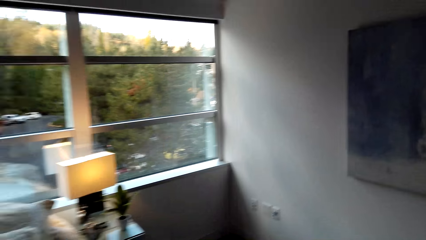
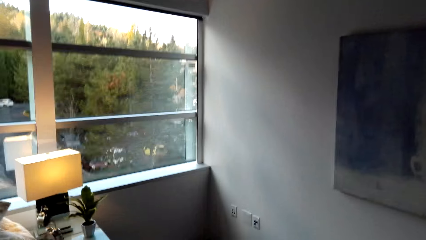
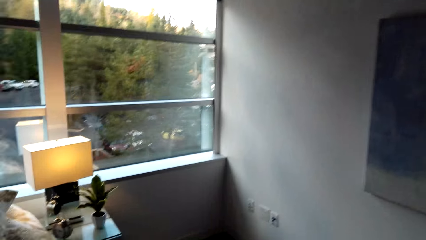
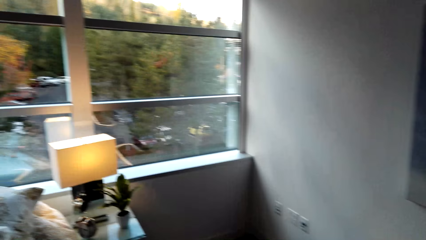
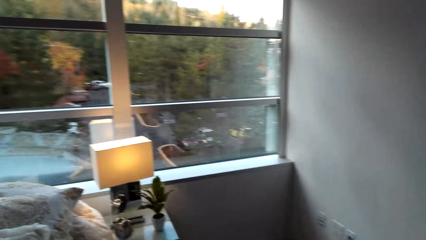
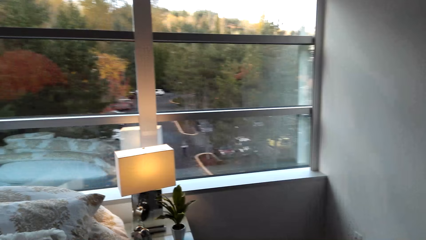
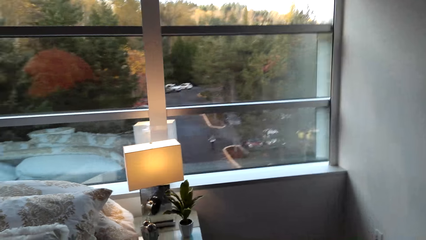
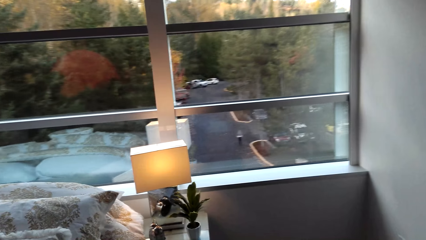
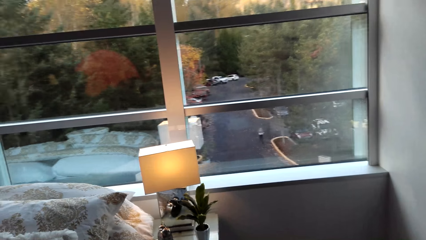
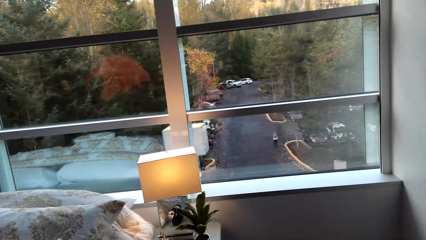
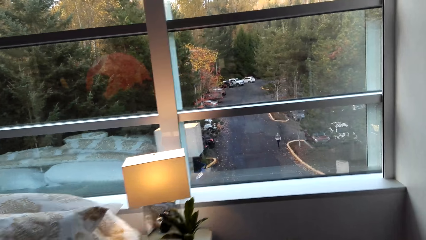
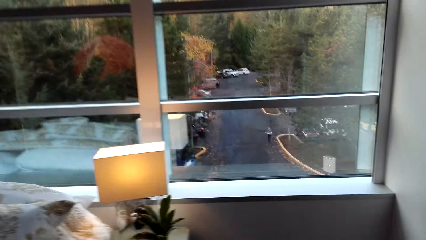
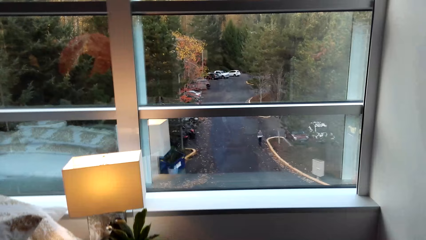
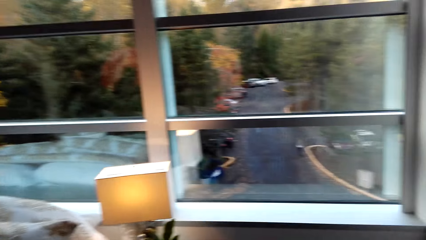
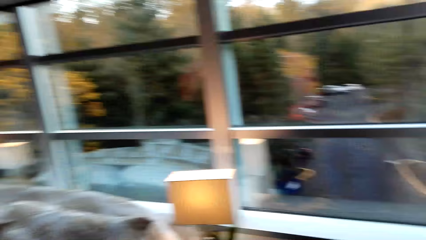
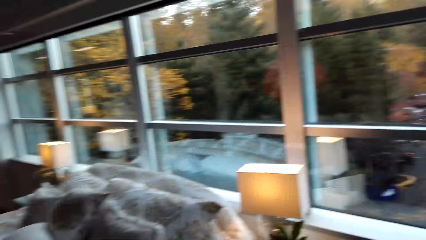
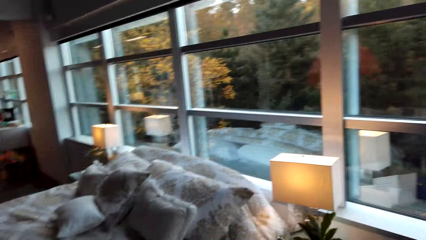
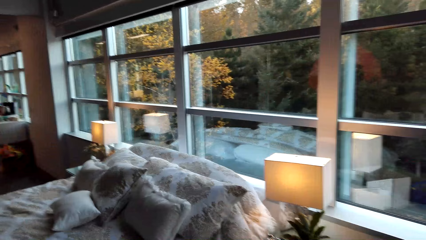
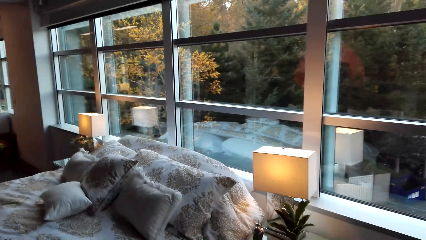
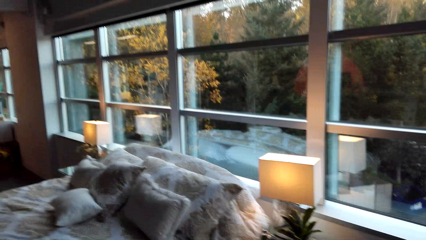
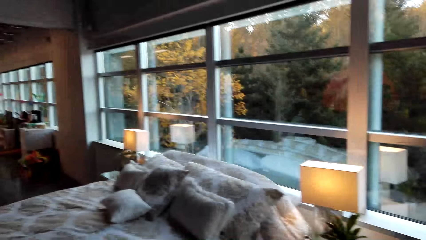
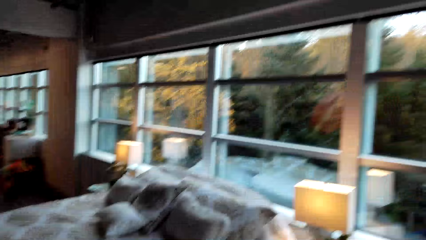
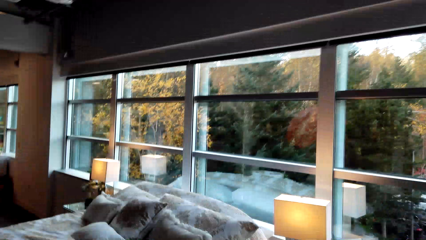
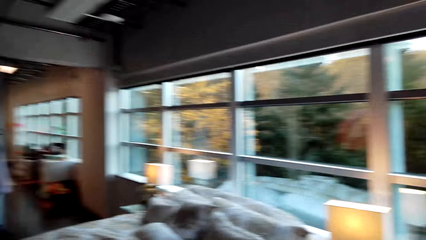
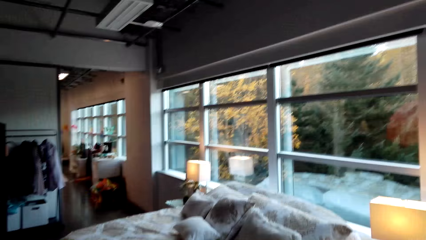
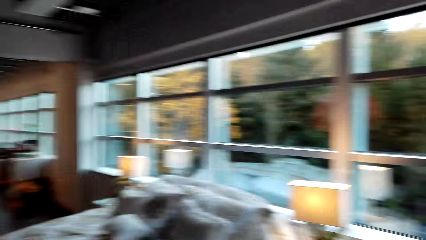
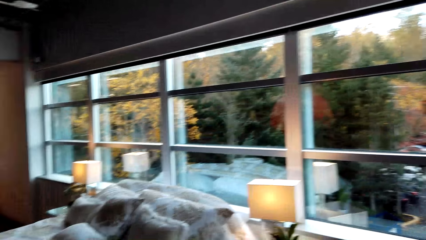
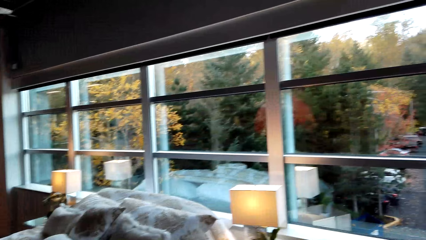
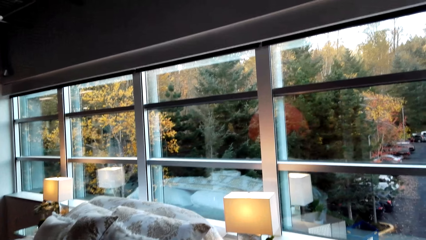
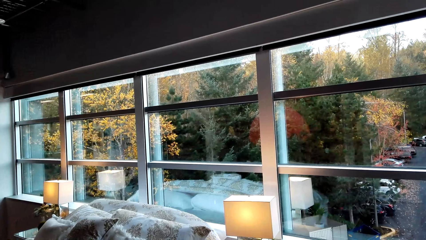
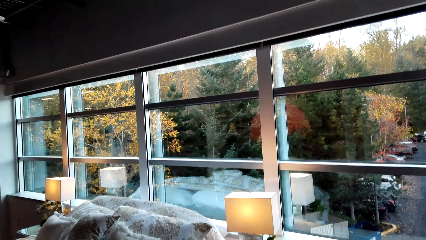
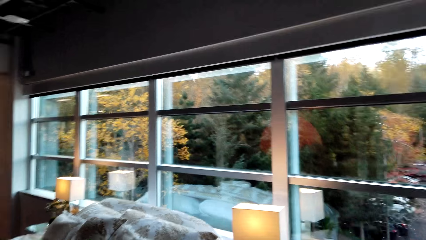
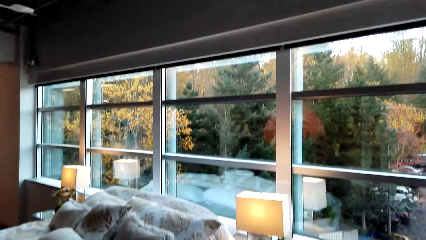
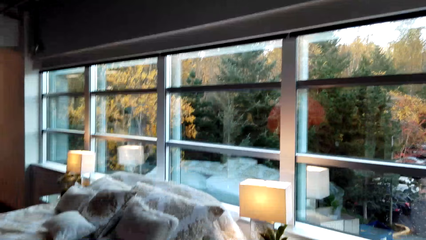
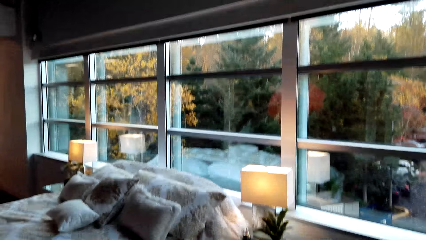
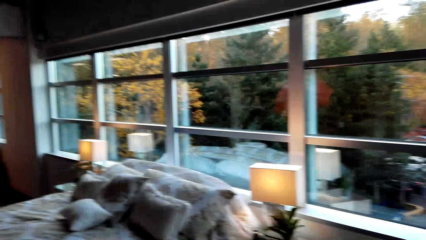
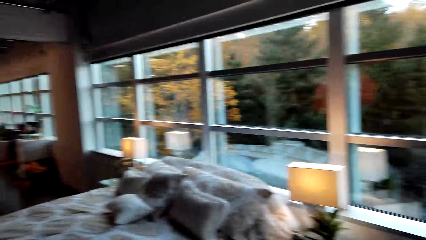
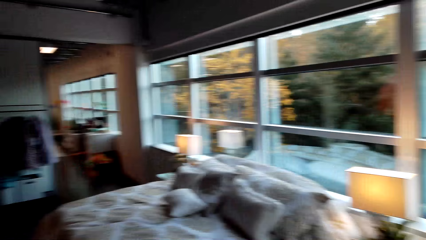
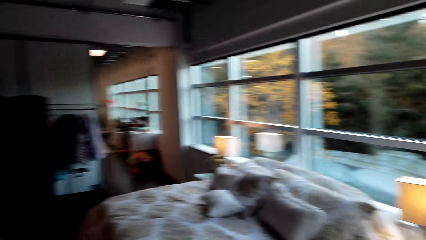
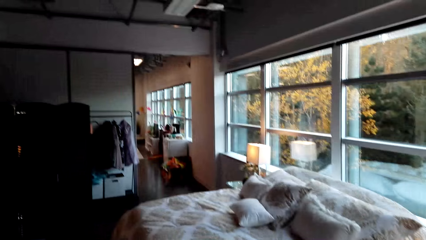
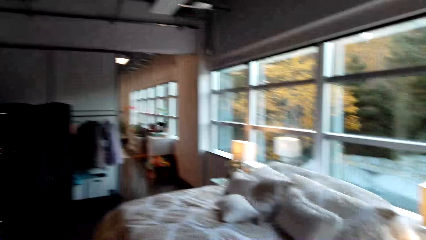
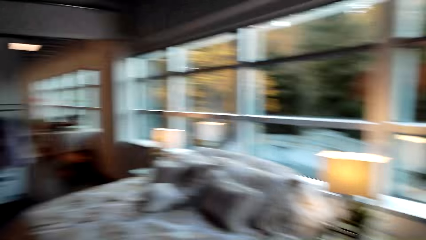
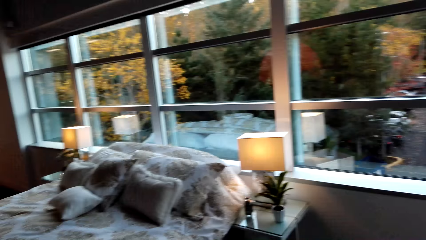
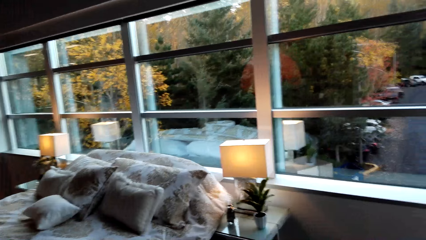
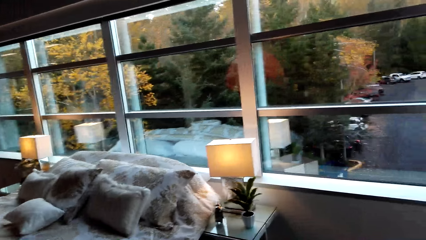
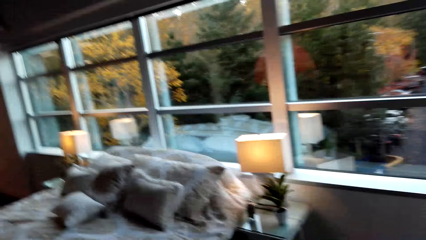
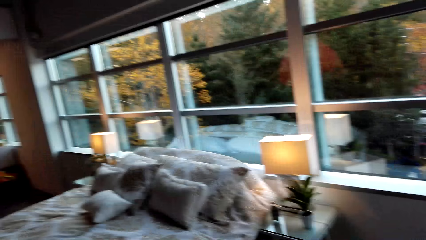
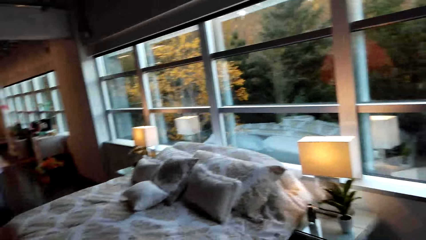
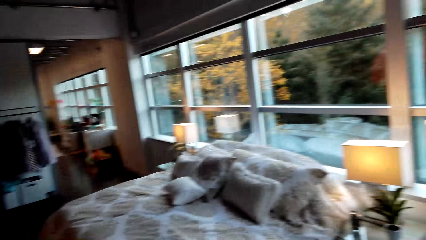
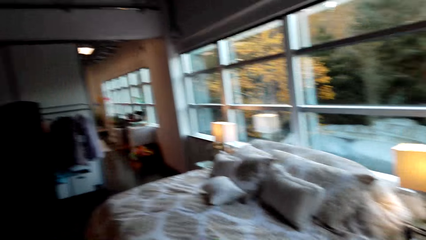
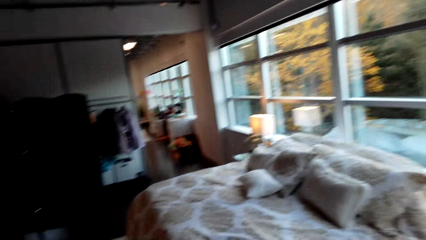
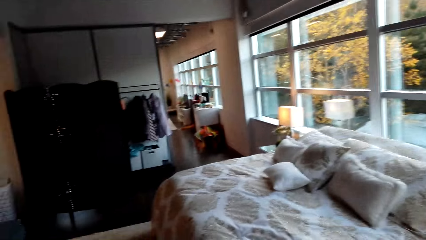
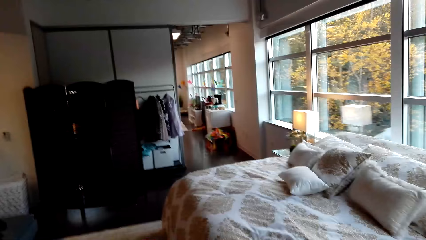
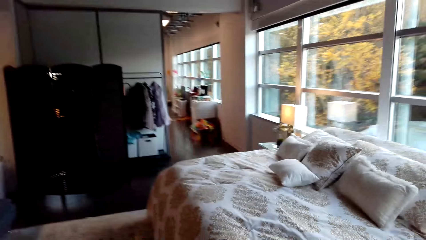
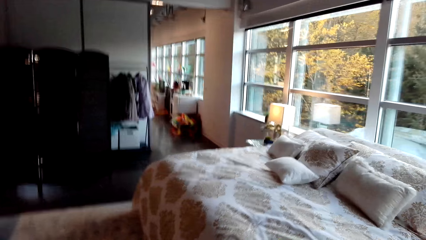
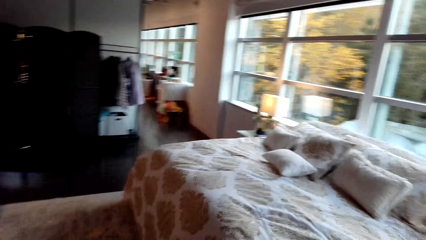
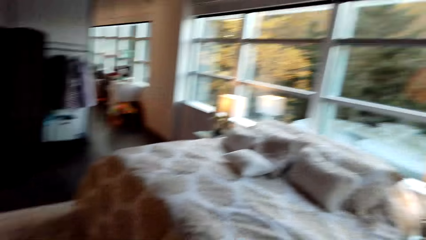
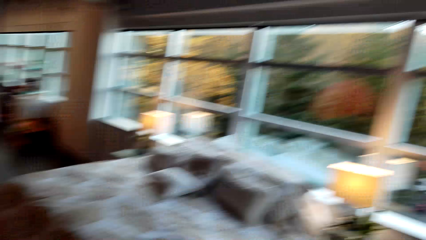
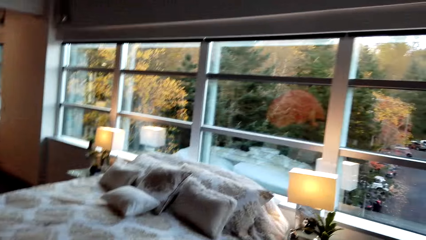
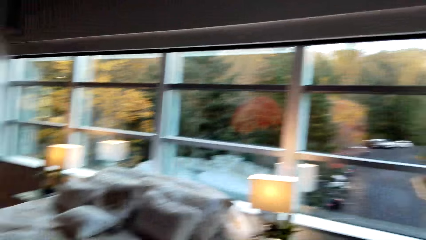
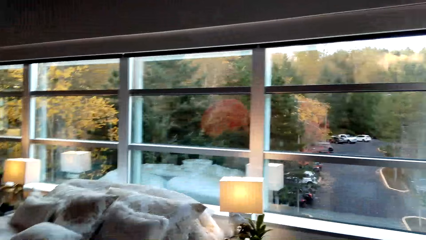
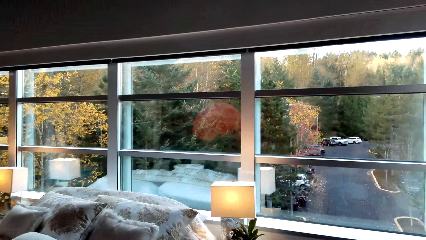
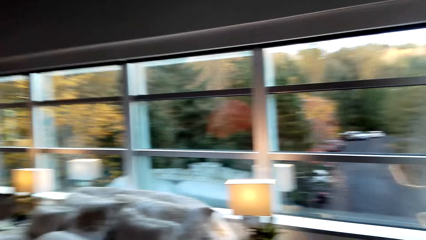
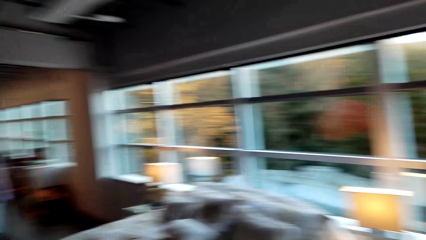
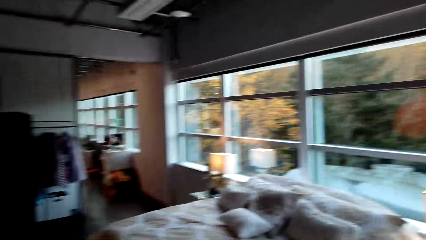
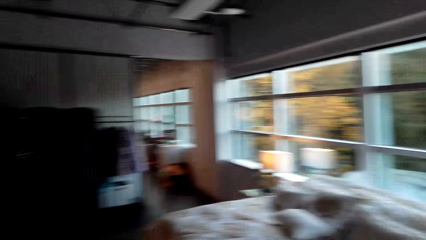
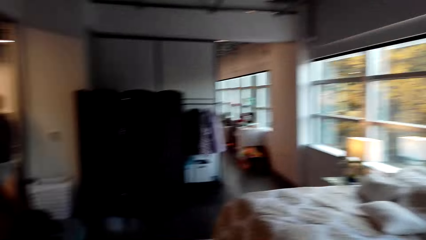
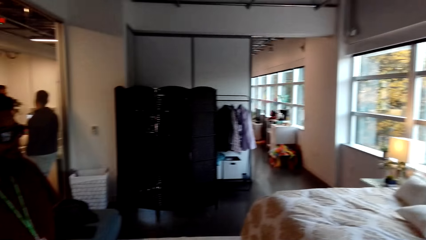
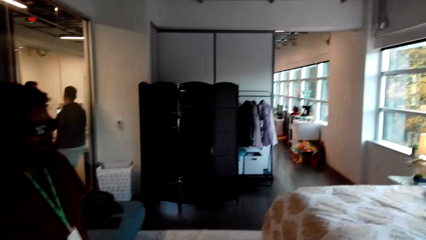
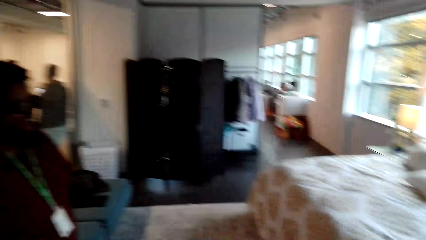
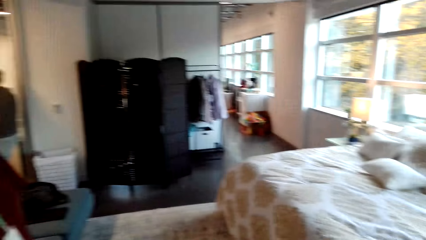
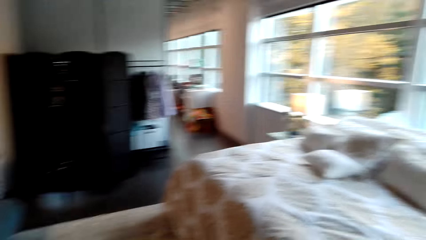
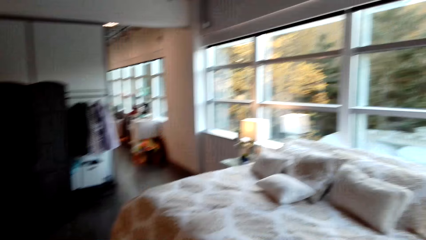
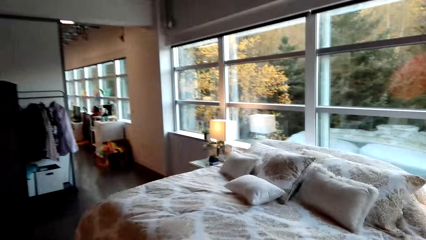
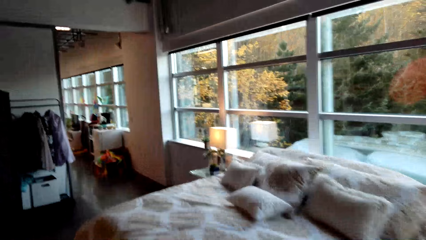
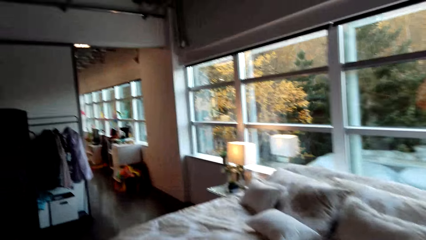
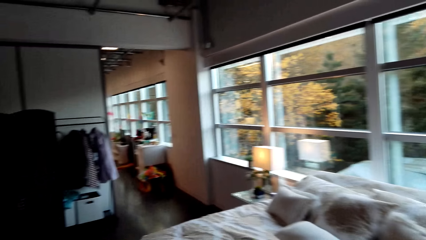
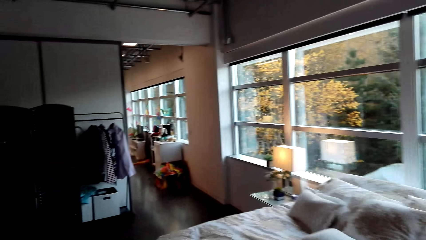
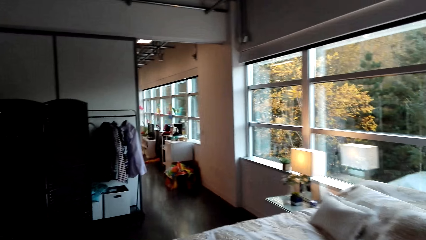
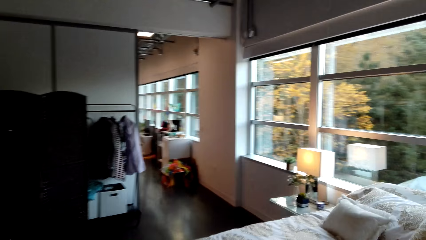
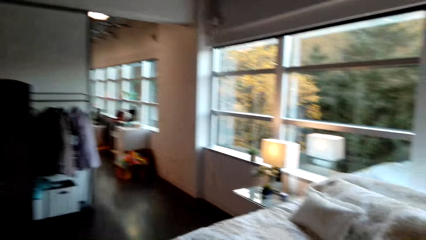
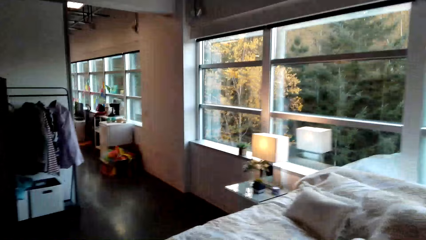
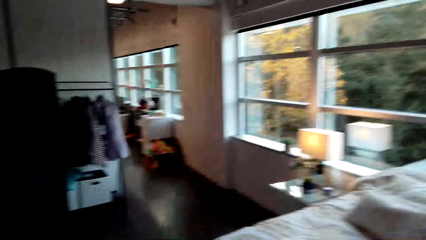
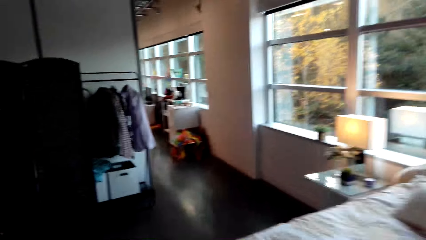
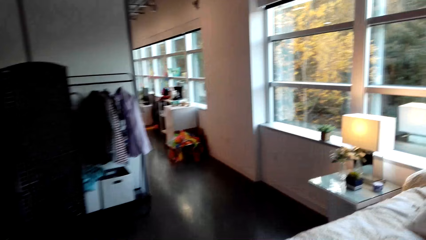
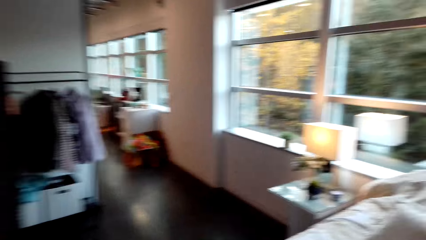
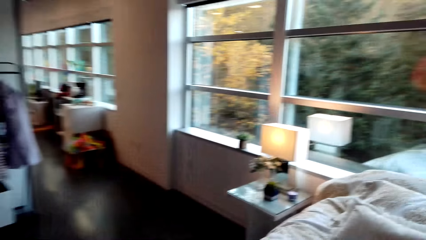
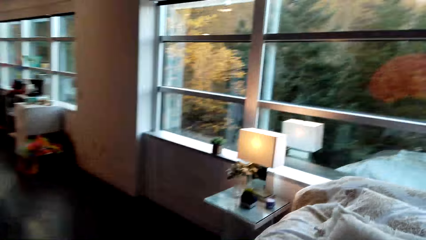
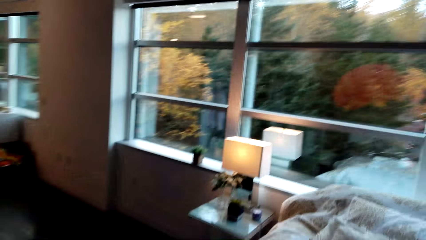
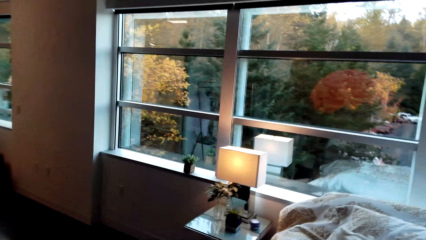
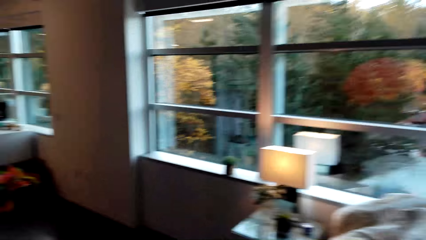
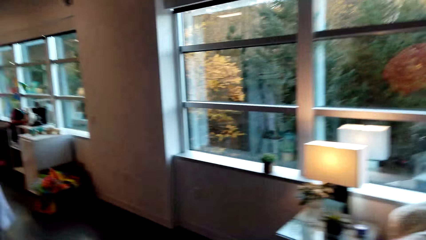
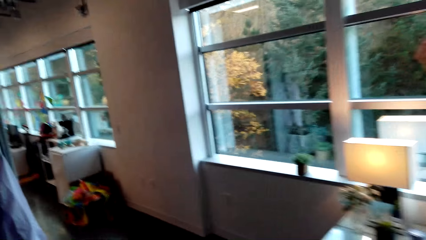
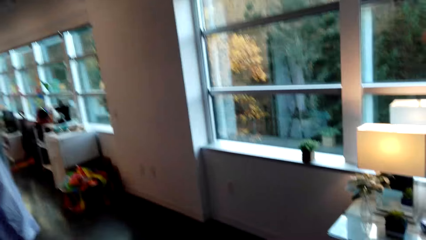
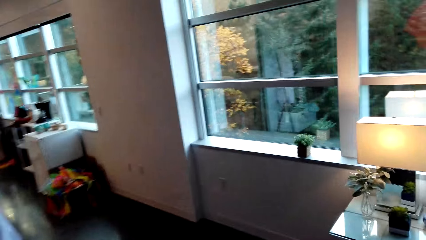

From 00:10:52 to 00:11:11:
A man stands beside the camera wearer. Another man walks around the room. The camera wearer walks around the room.
